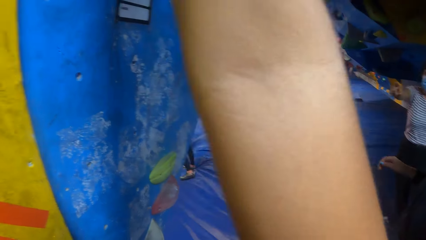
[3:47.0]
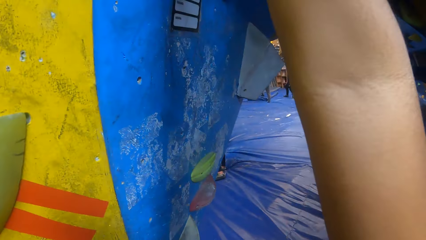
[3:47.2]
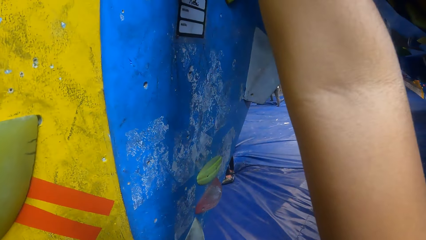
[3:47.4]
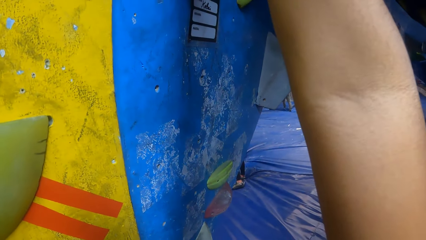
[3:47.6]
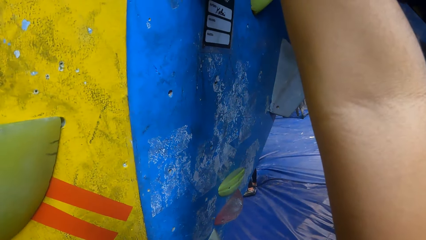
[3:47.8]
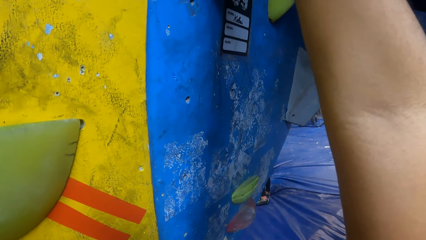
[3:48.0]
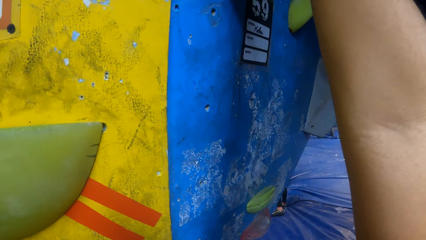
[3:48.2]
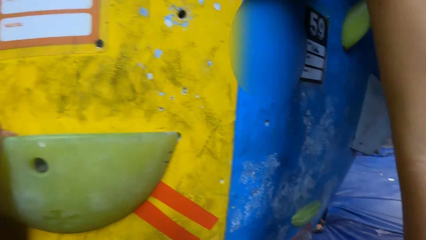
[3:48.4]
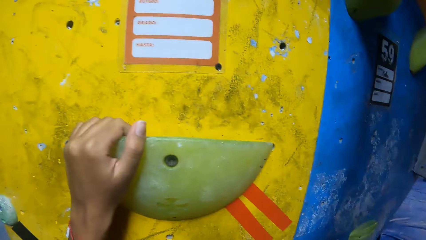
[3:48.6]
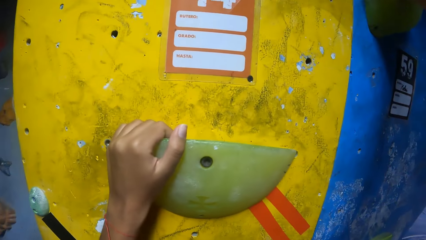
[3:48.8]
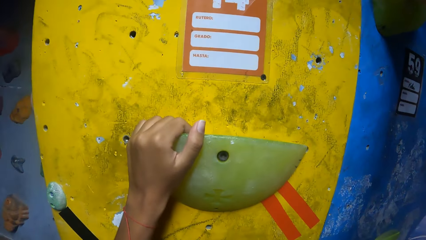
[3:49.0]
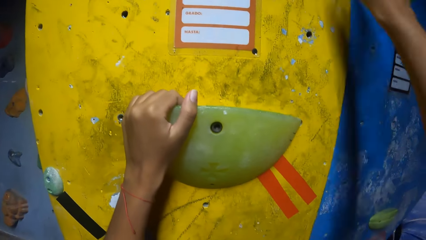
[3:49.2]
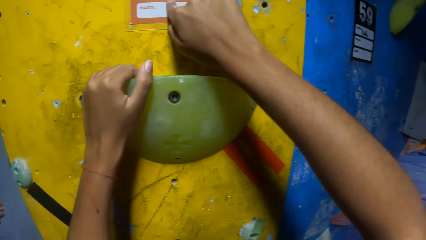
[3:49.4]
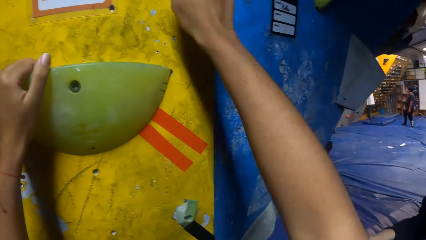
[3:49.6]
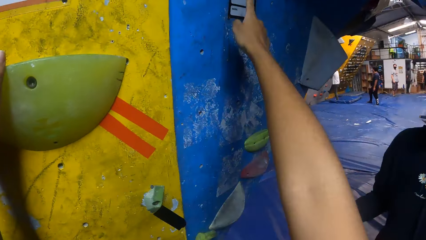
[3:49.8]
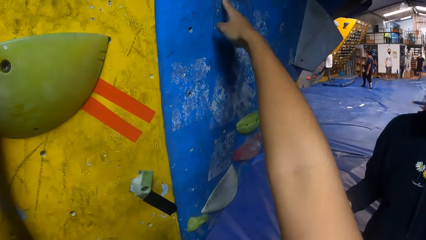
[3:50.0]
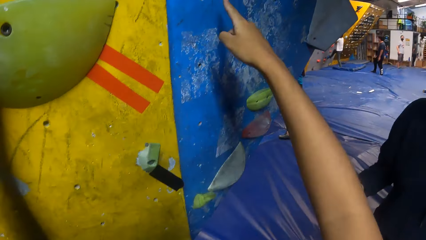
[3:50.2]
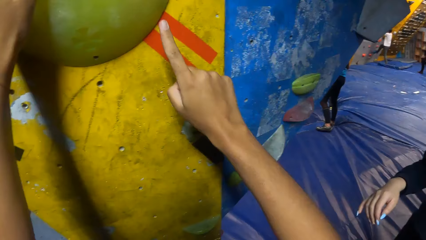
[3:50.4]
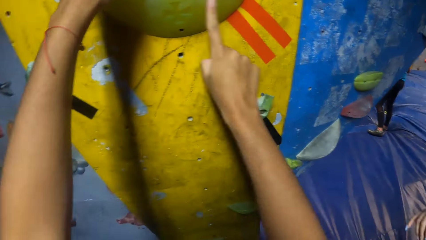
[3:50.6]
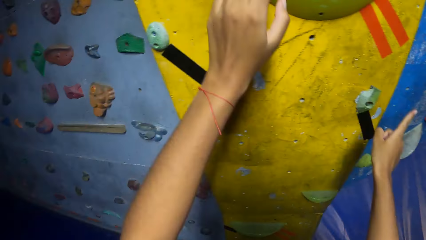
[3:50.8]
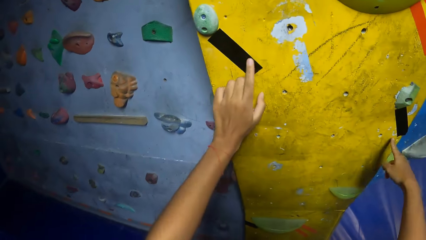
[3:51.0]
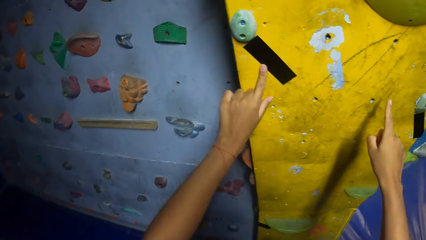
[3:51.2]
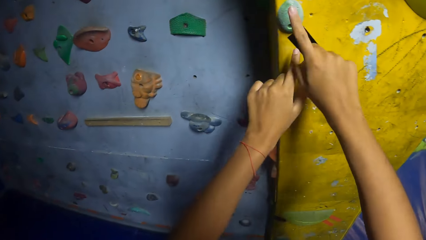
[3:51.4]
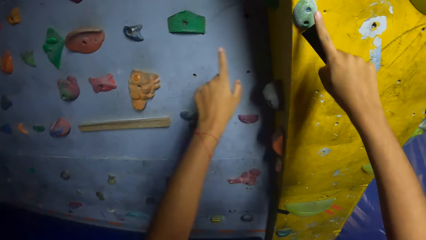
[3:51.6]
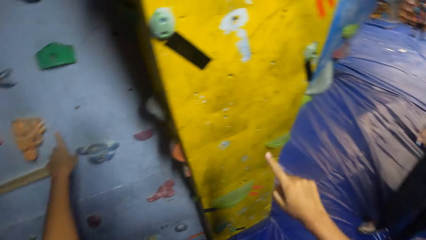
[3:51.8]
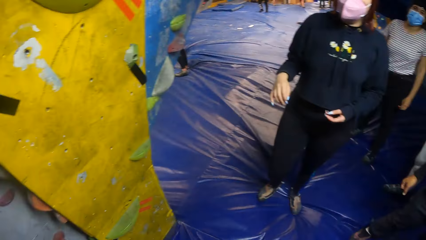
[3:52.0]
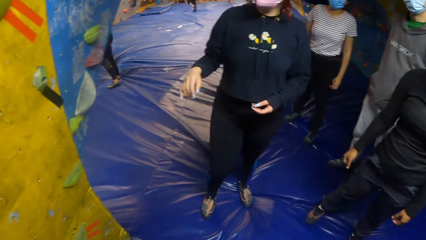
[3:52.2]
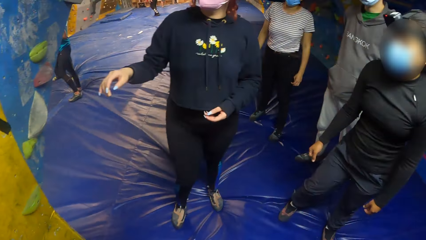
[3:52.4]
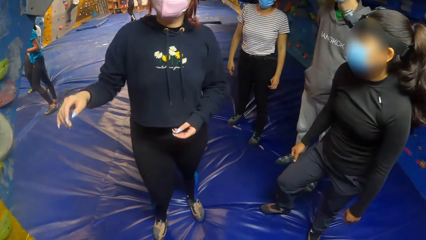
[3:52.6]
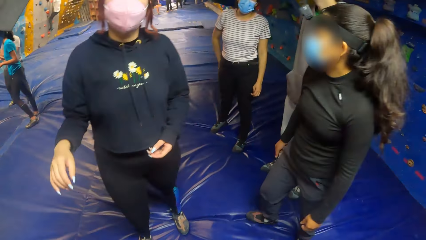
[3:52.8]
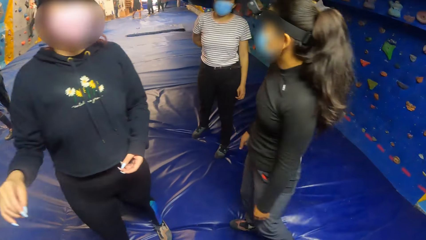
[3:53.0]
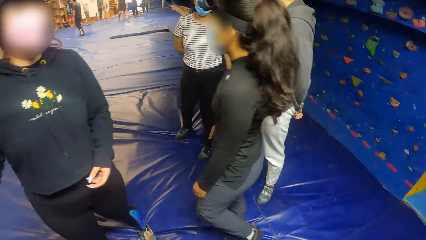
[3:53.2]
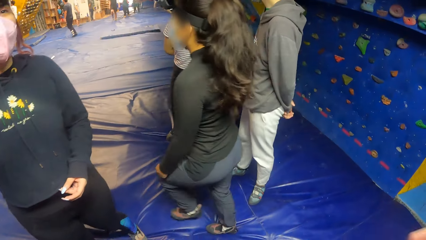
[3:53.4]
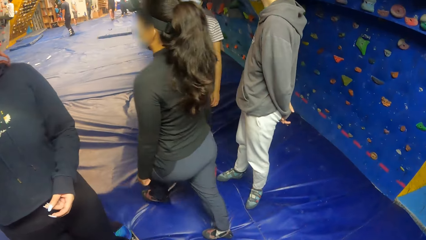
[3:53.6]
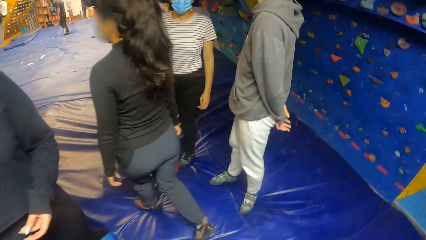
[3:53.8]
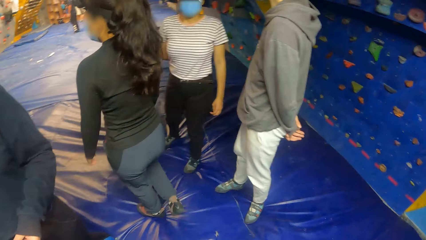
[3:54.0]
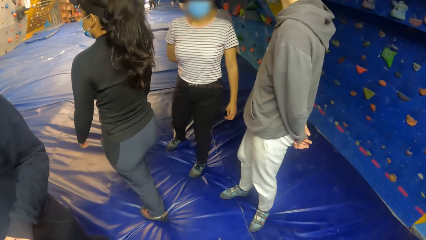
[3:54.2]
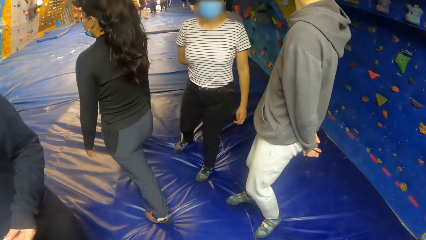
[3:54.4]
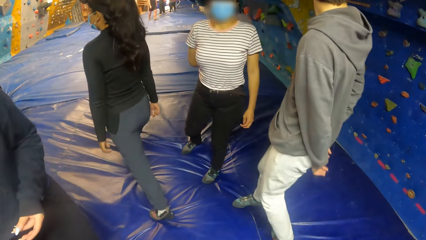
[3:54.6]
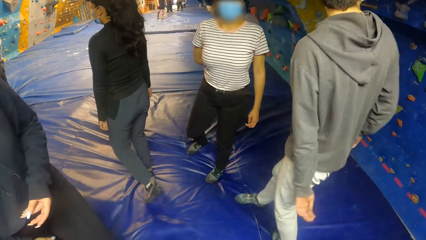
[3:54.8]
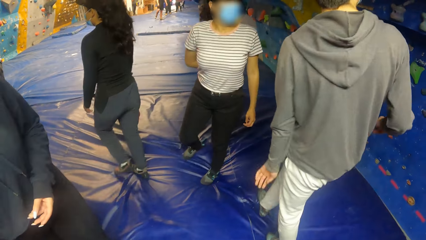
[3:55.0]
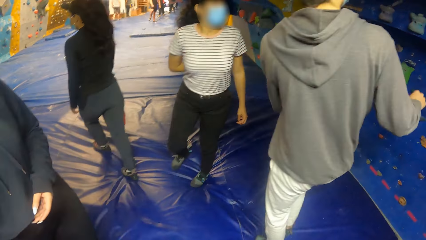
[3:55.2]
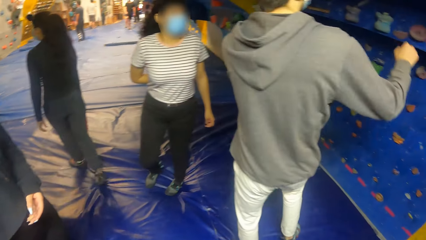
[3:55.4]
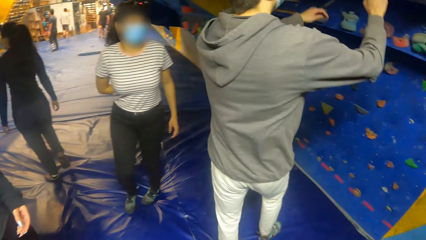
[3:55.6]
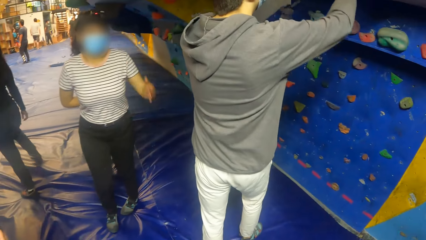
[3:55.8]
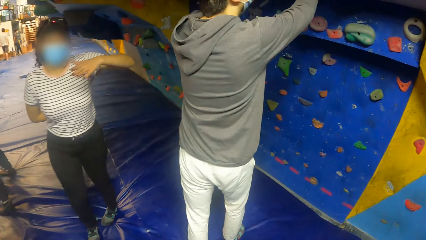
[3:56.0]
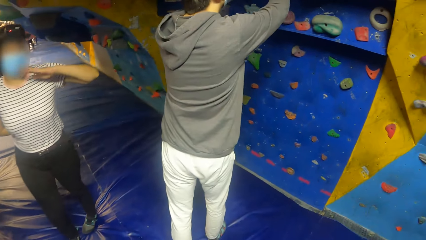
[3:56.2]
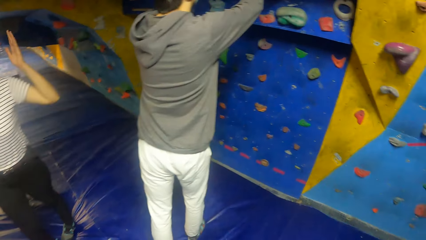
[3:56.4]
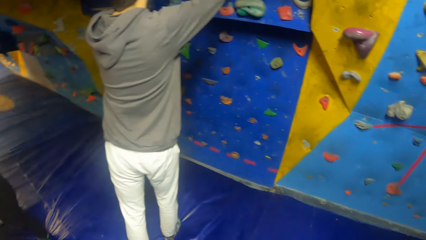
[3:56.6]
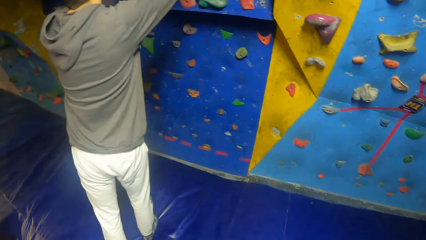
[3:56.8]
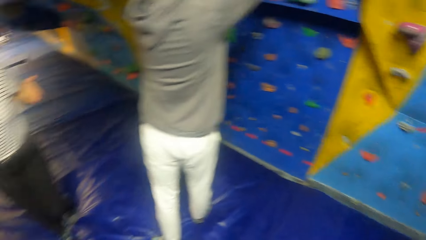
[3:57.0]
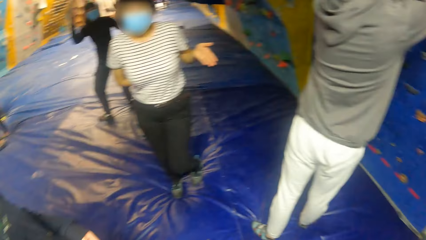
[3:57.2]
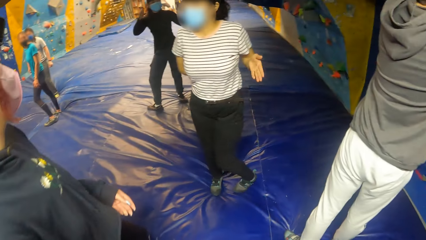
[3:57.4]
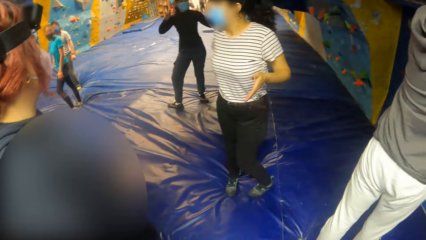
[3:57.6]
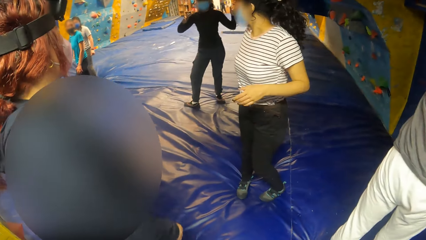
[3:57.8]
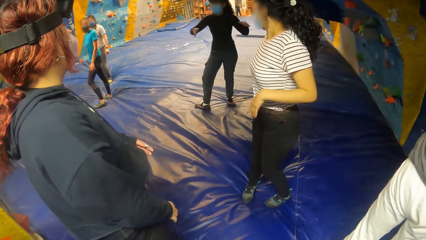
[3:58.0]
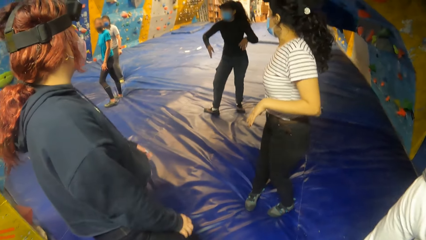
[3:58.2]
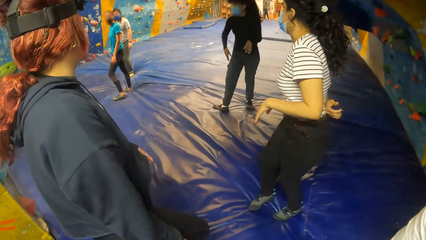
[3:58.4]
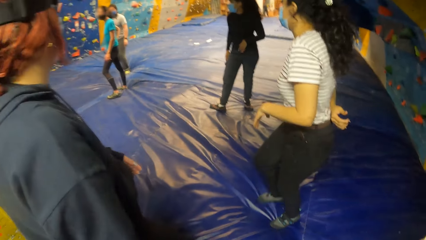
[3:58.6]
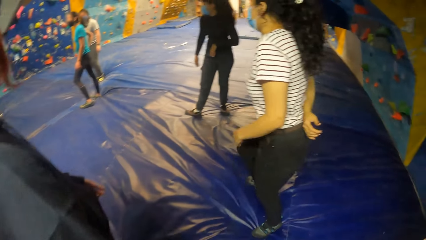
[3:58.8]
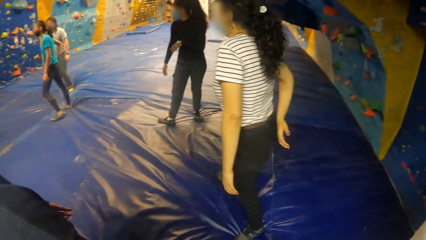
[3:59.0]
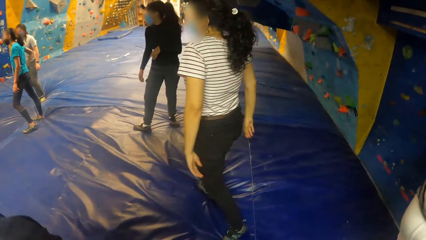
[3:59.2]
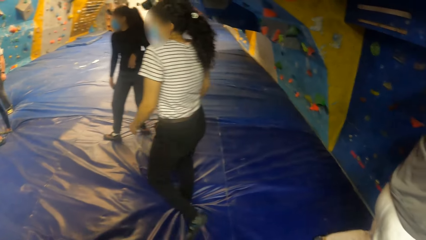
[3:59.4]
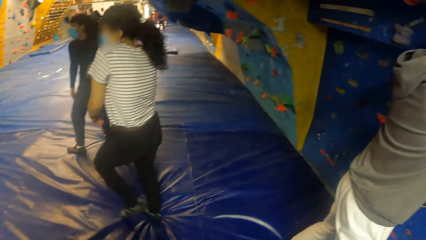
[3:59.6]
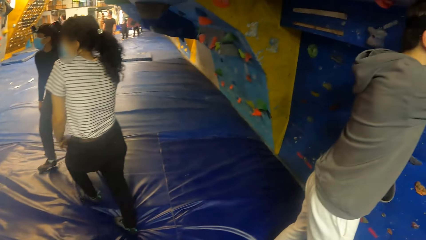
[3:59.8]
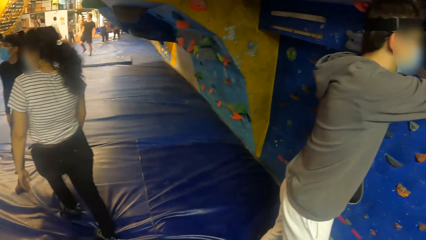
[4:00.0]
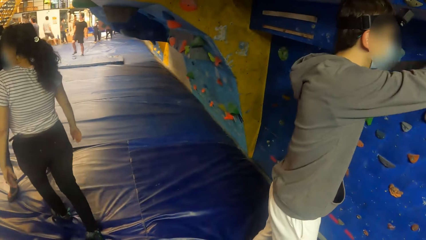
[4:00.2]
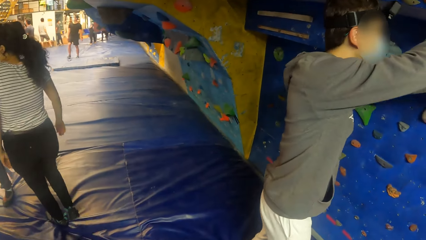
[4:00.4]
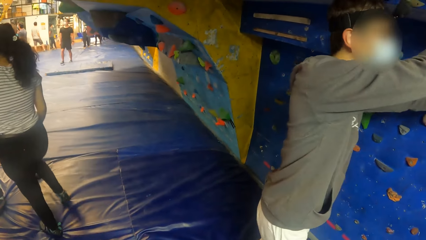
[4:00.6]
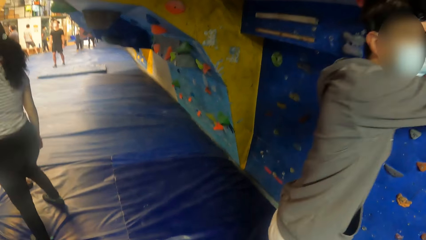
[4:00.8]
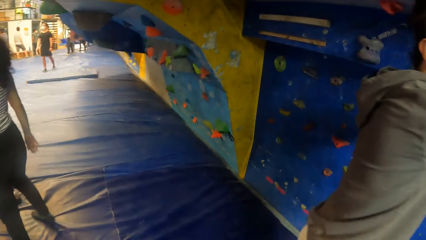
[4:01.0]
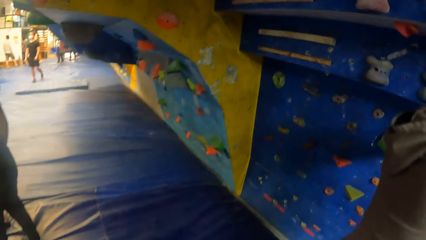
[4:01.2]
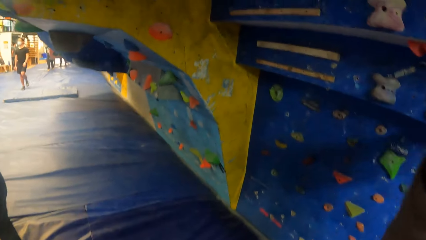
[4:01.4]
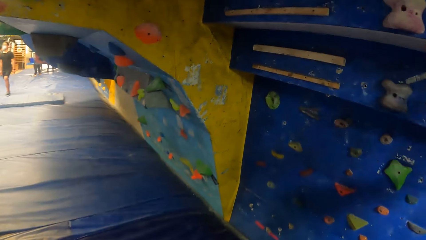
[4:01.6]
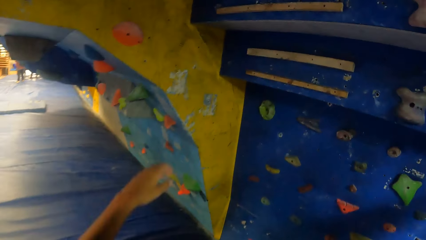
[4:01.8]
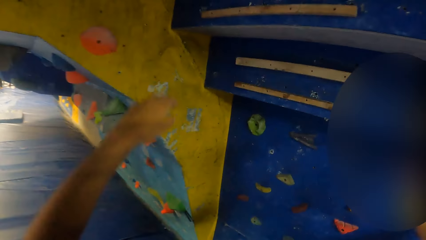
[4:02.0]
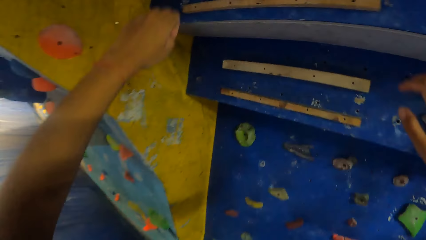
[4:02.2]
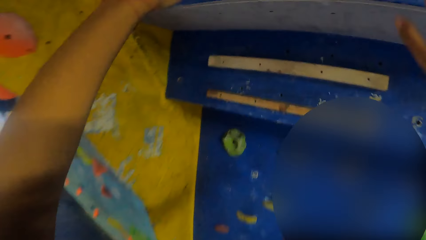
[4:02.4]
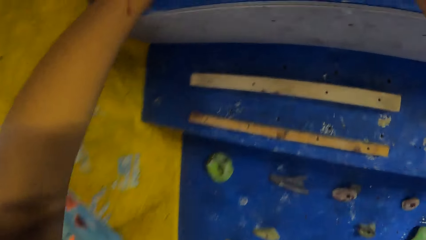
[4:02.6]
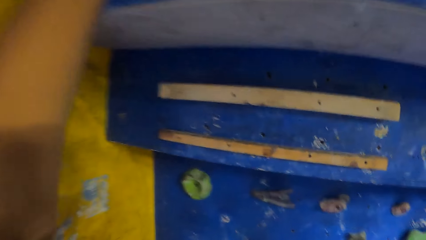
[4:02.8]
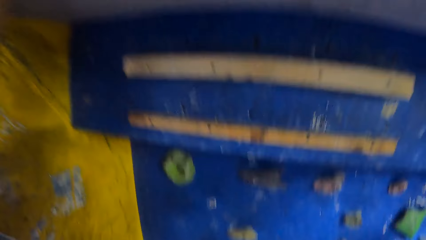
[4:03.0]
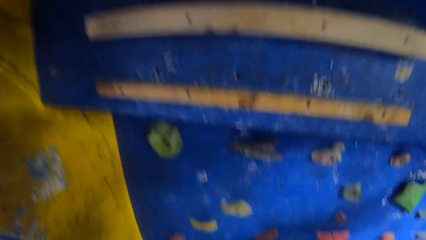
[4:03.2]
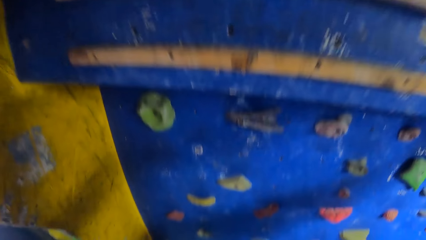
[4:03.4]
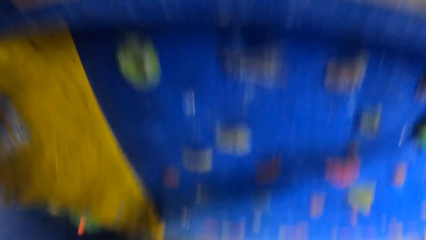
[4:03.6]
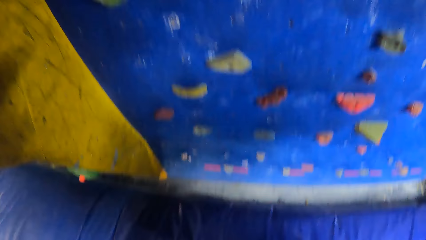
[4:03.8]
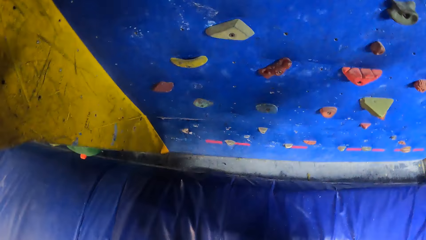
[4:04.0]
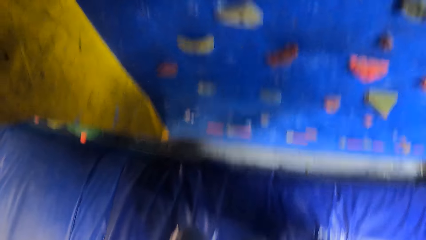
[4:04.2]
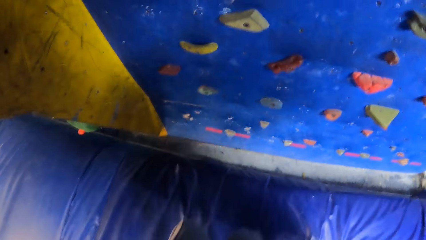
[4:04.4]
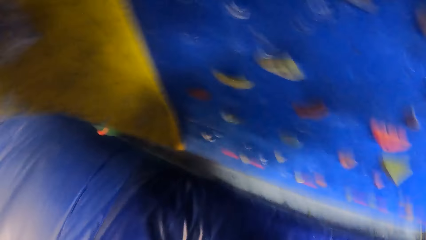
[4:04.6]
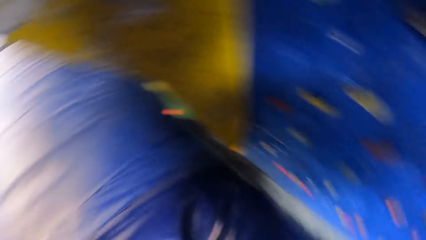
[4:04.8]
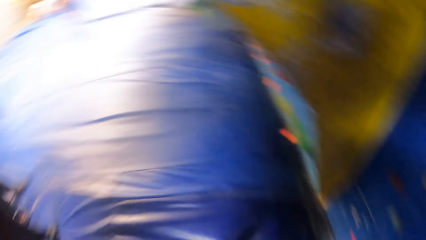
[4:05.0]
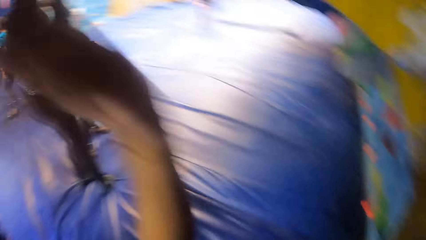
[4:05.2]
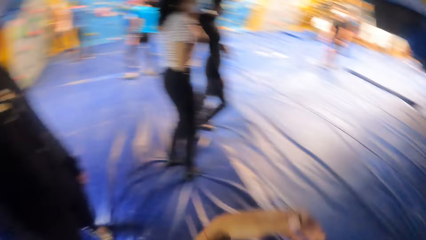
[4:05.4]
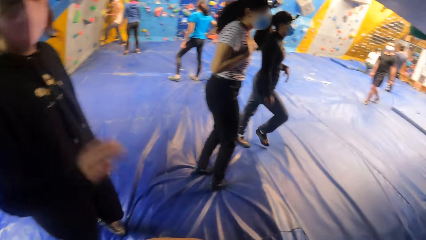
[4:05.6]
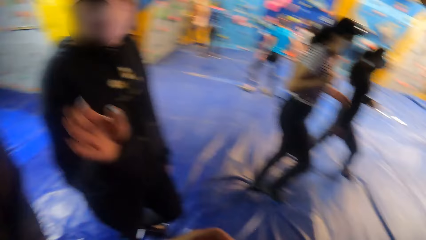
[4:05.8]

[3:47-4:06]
The camera wearer lands on the floor with her feet. She interacts with the woman. She climbs the bouldering wall with both hands. She lands on the floor on her feet.
